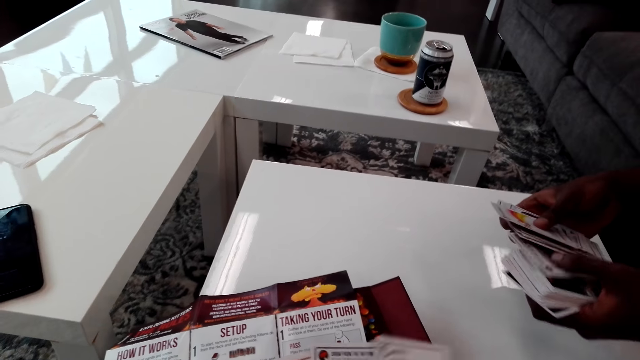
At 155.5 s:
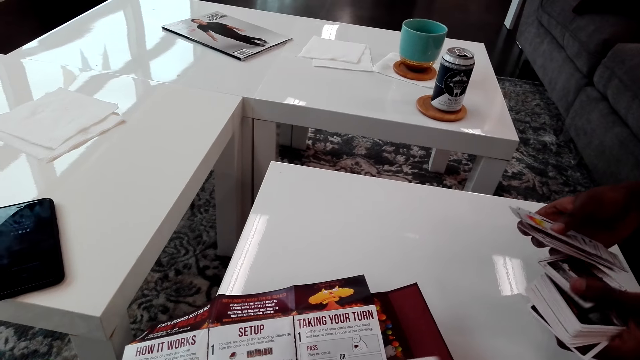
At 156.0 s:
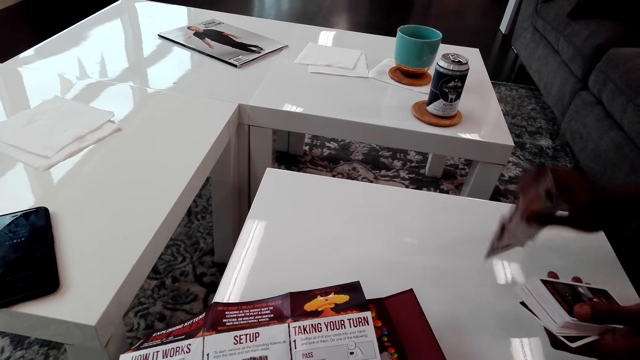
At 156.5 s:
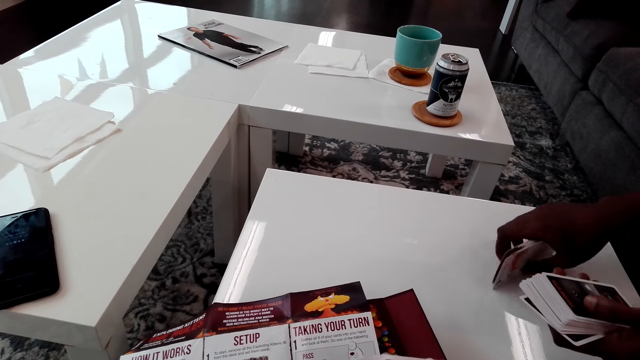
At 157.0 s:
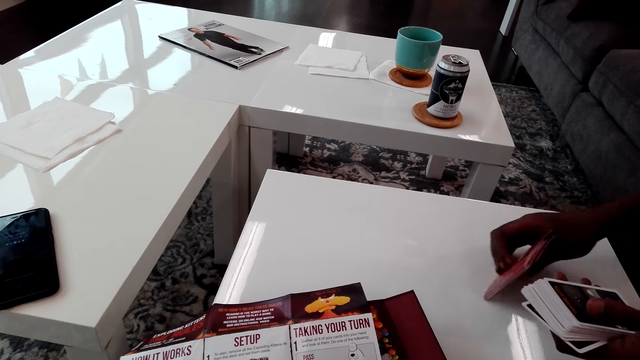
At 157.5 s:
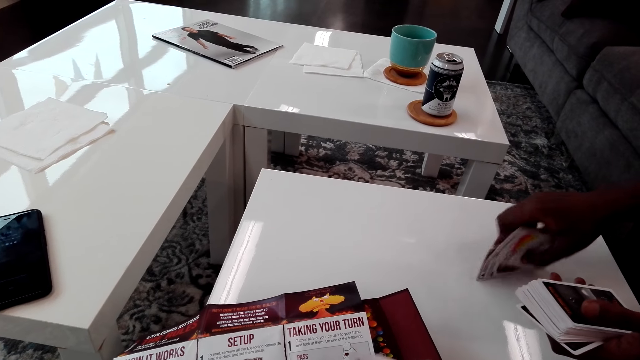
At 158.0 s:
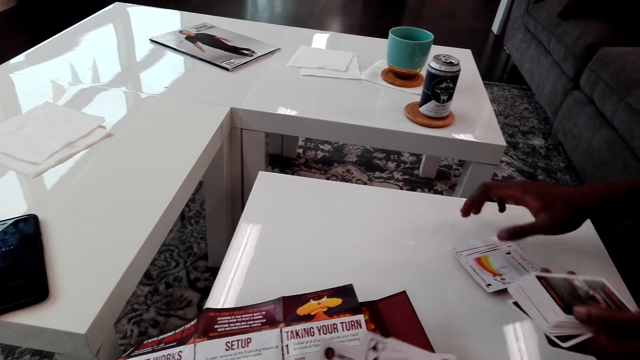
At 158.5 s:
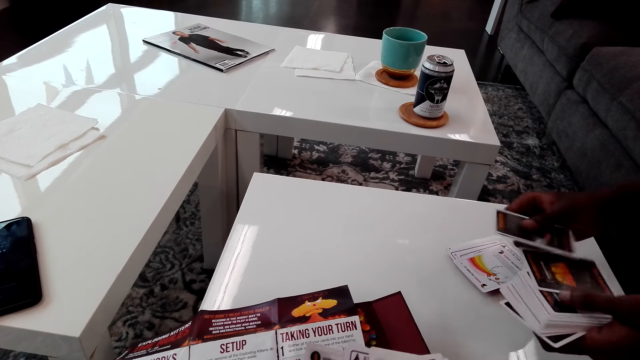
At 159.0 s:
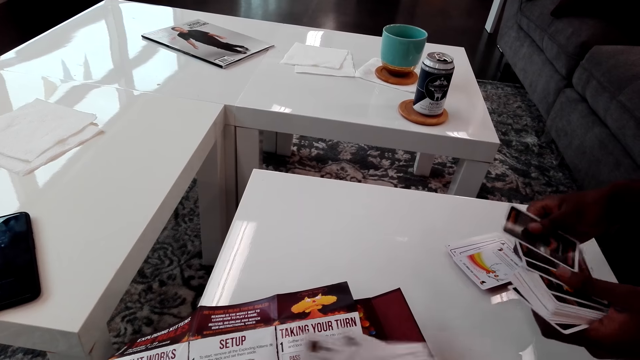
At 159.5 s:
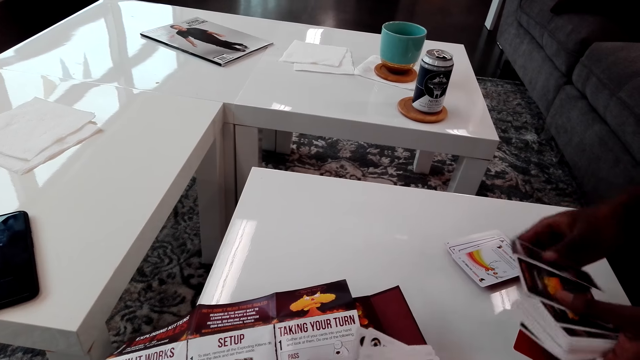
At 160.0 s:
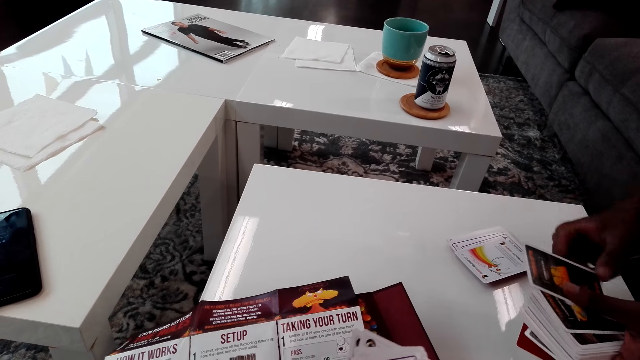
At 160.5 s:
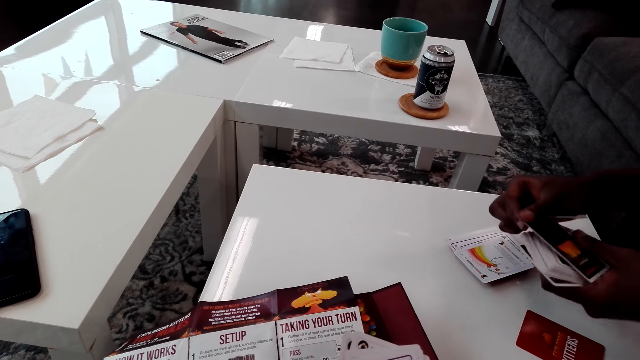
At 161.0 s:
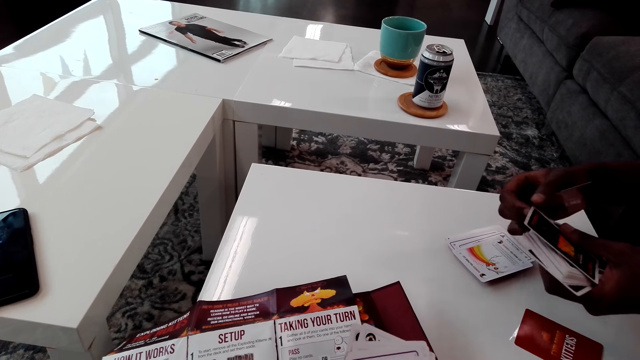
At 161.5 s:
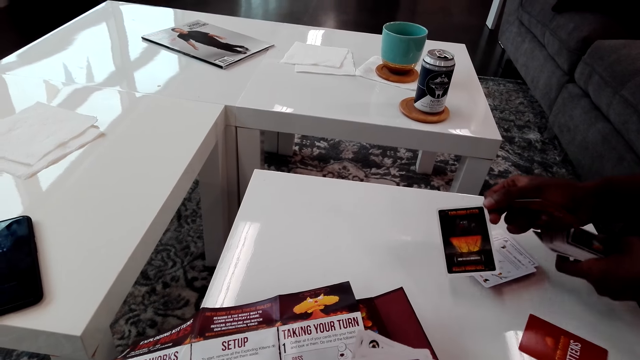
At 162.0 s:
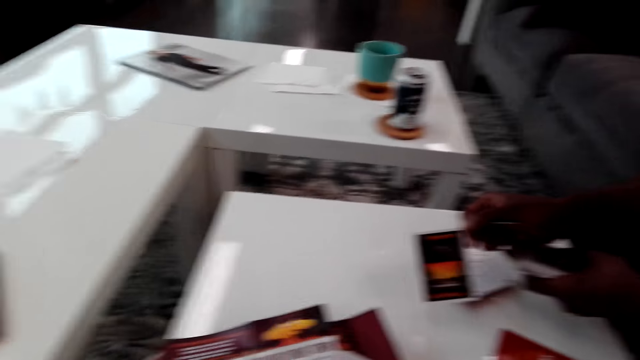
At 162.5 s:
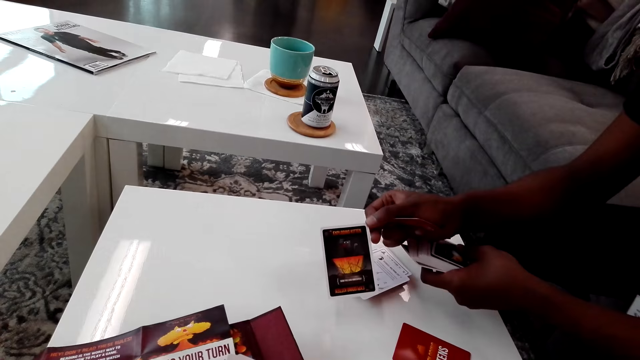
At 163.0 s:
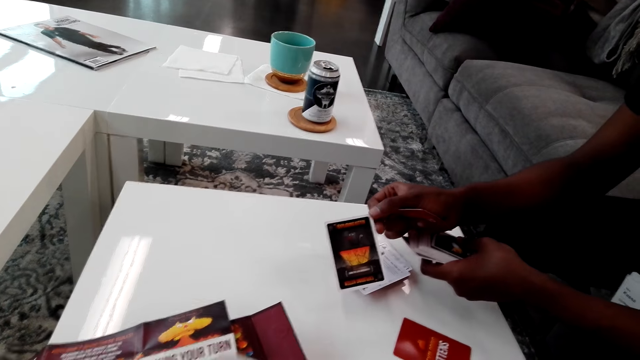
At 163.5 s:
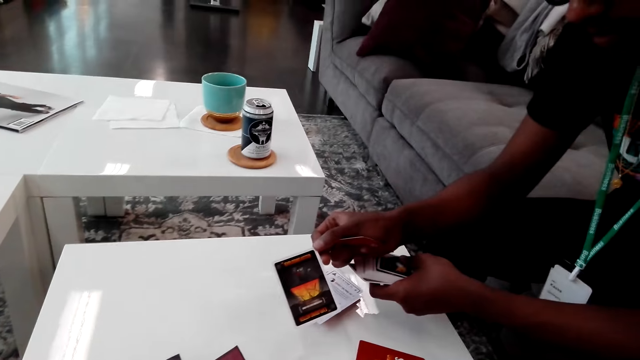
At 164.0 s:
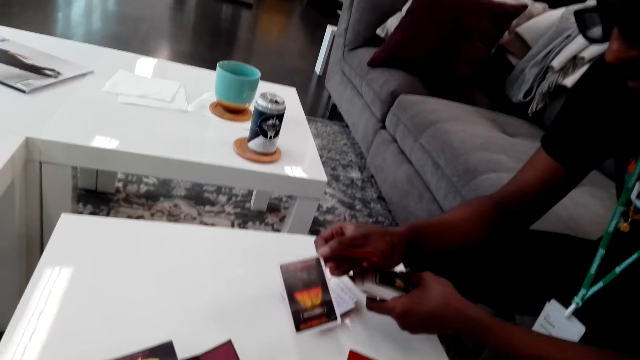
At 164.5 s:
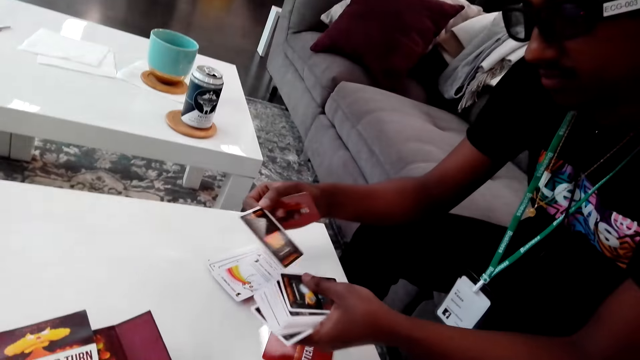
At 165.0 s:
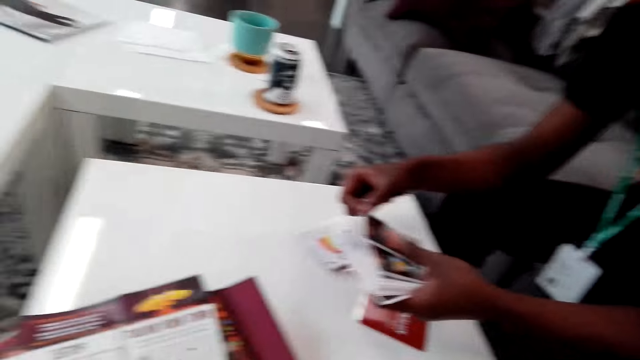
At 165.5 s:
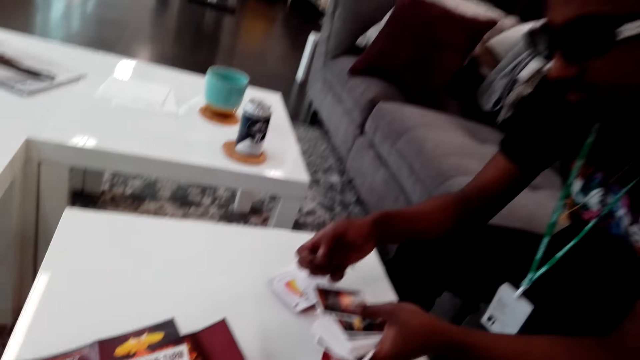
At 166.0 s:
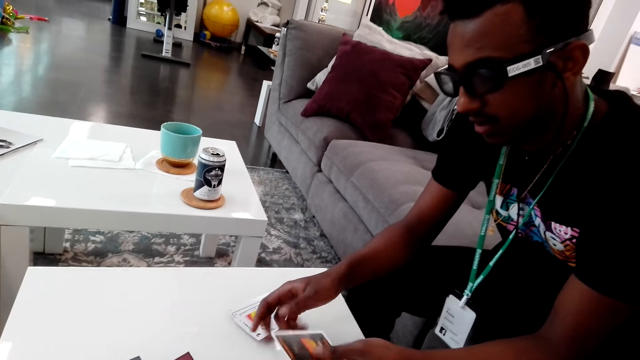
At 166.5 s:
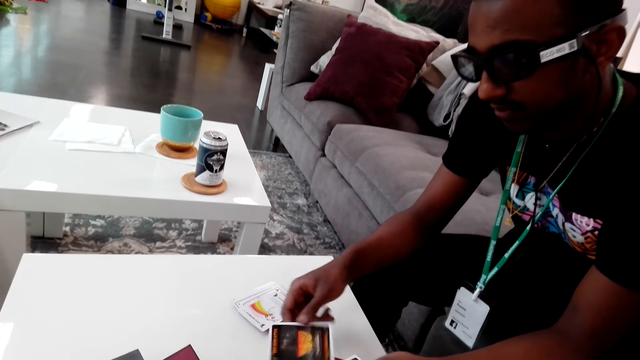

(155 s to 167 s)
A man taps the cards at the table. The camera wearer talks to the man. The man looks at the cards.

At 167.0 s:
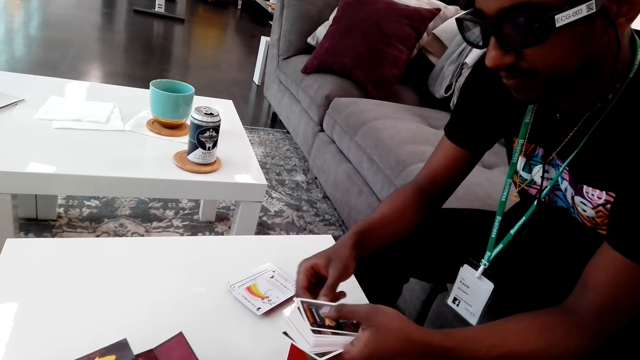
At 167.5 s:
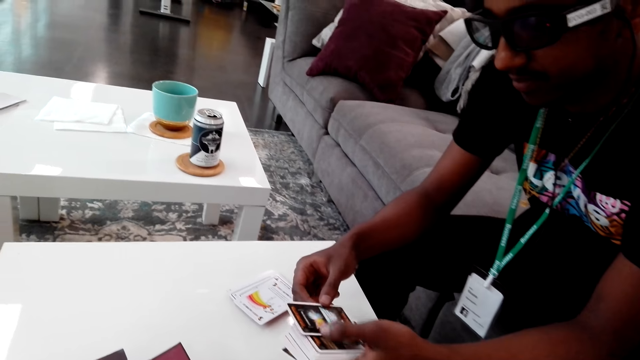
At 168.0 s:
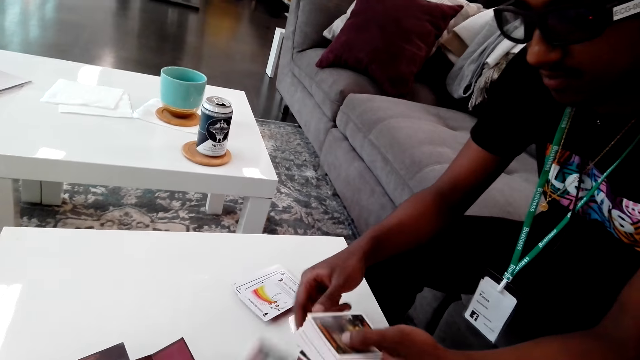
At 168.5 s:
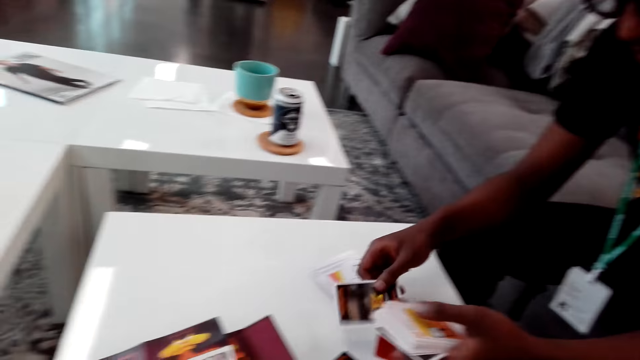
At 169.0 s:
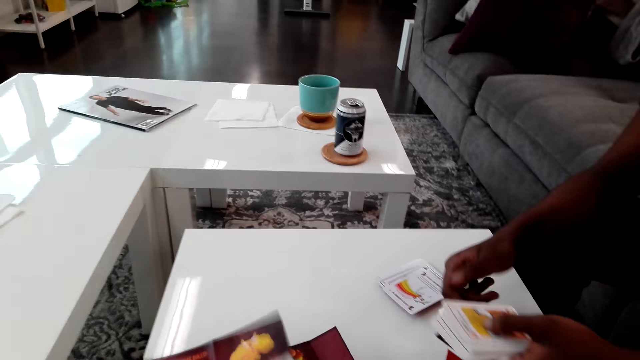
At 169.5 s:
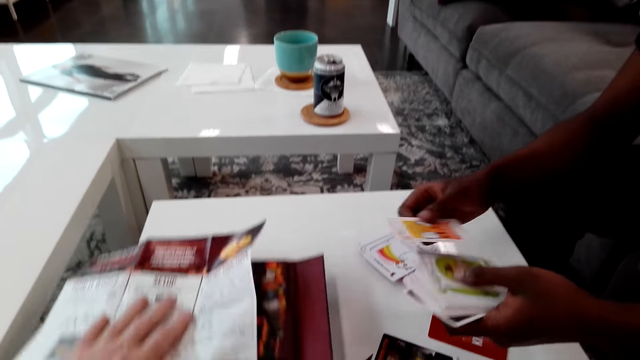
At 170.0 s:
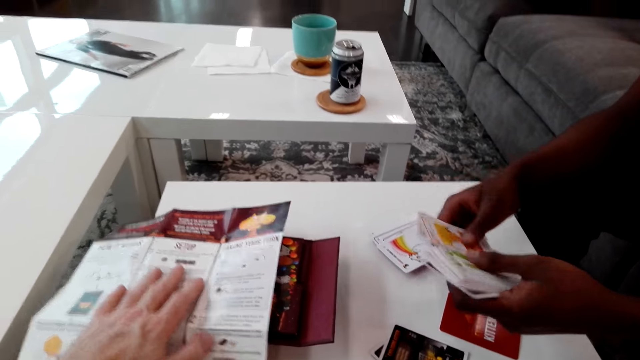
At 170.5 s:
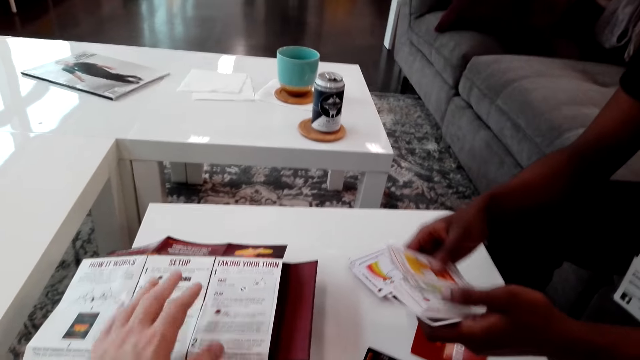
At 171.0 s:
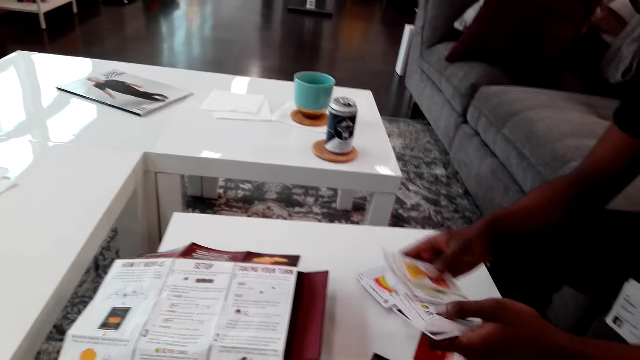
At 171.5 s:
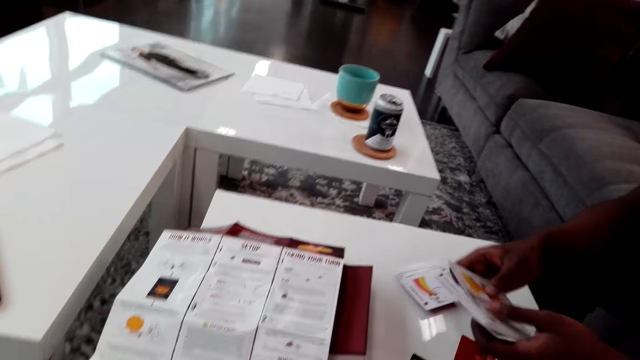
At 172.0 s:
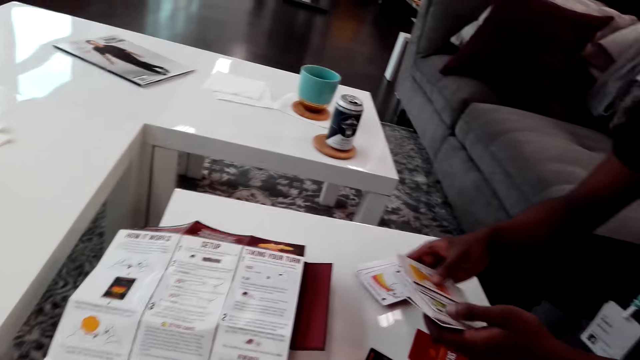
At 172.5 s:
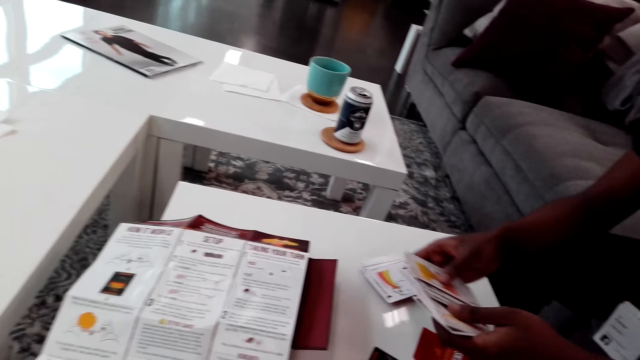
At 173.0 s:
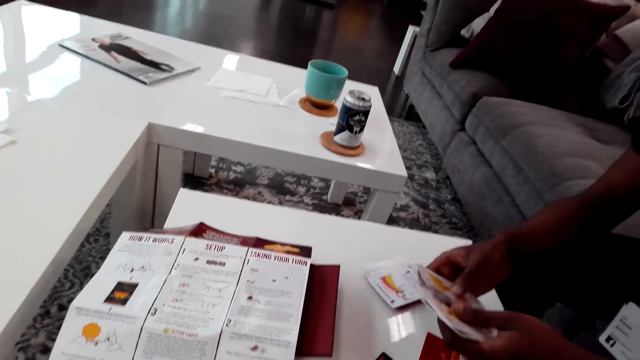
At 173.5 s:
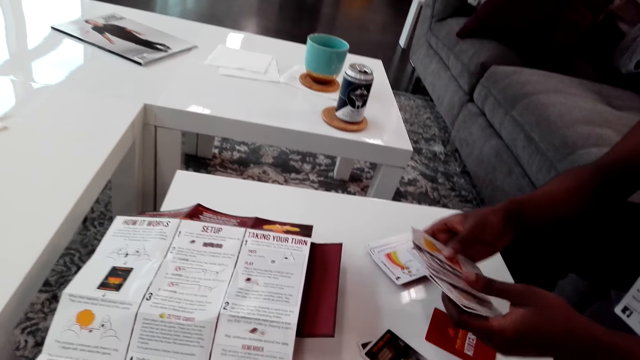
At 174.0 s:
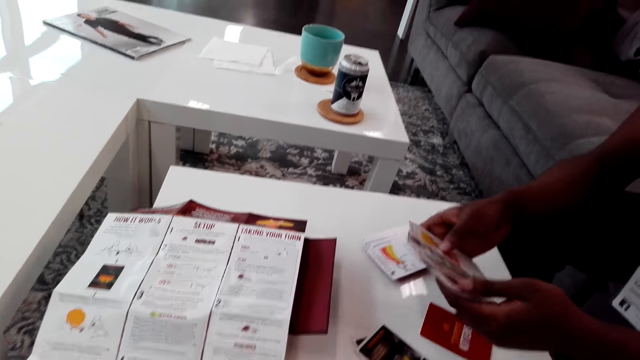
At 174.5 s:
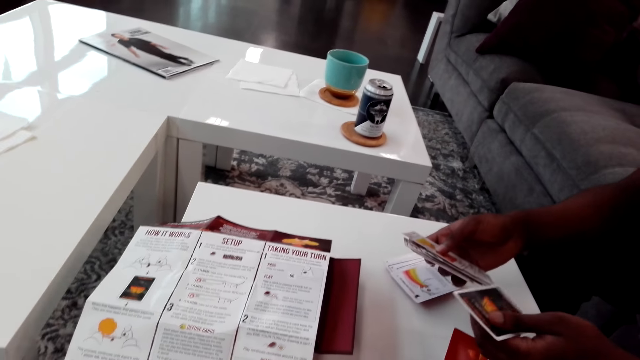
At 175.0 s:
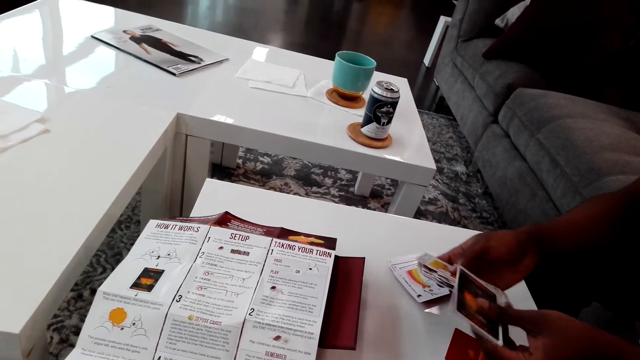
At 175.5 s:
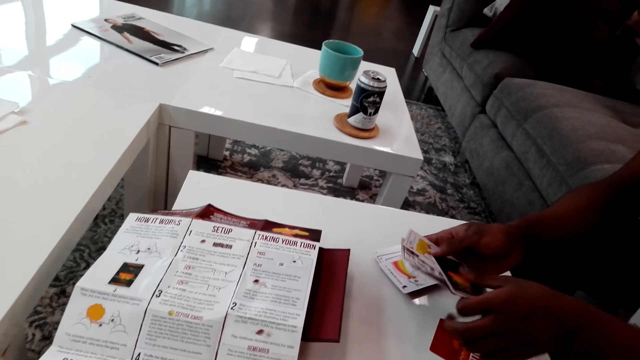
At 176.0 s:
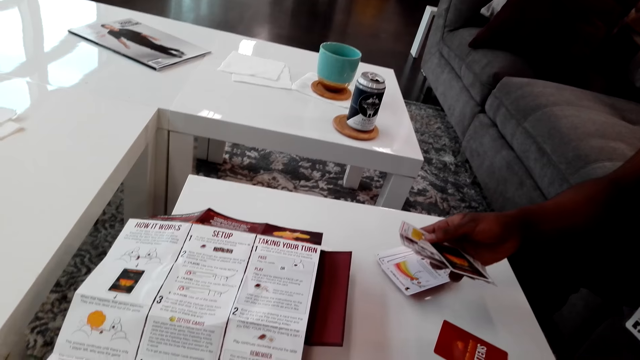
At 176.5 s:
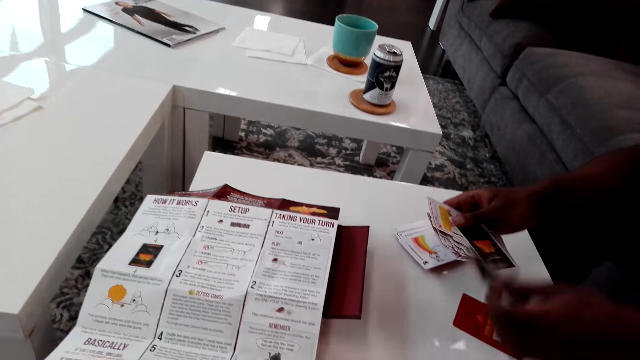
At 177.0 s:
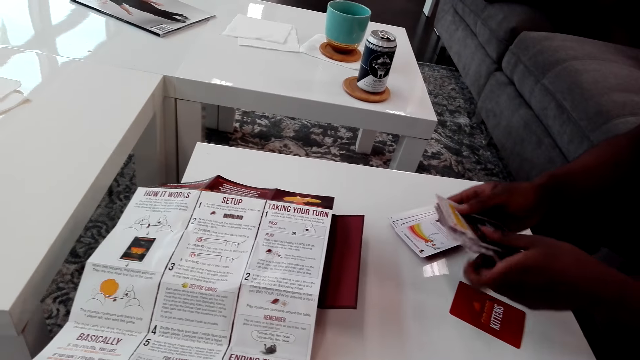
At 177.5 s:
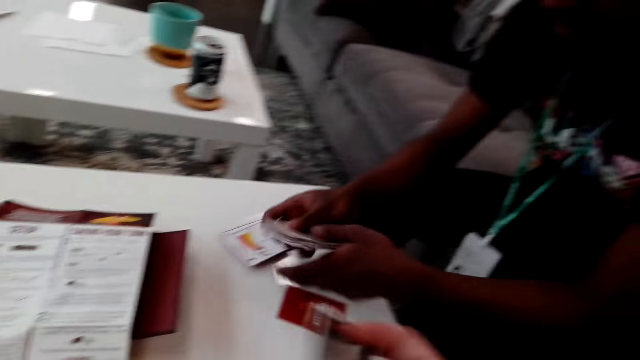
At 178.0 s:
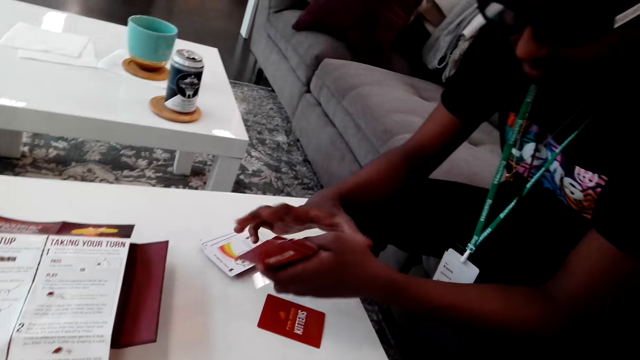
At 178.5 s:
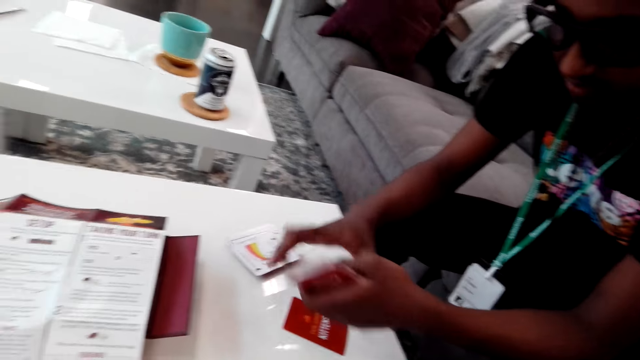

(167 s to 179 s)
A man shuffles the cards. The camera wearer pushes the manual further. They put down the paper. The man shuffles the cards. The camera wearer talks about the instructions.
